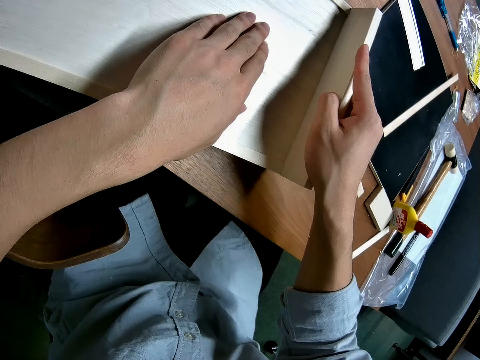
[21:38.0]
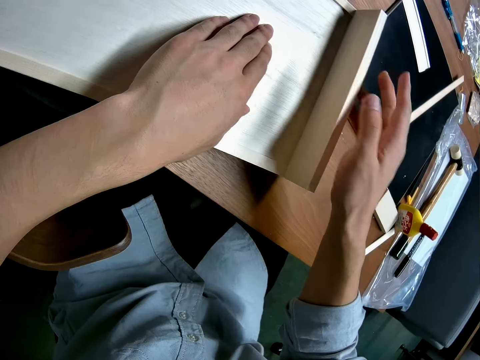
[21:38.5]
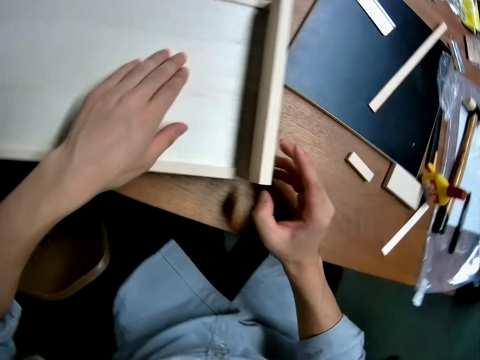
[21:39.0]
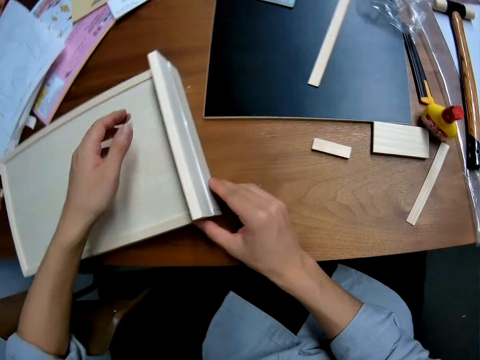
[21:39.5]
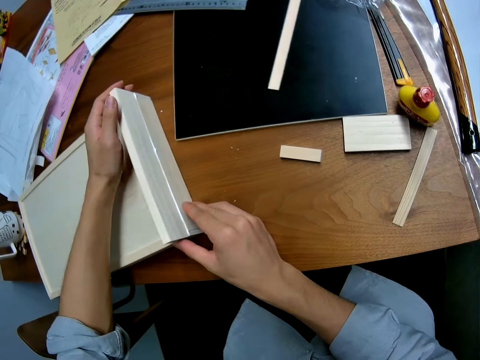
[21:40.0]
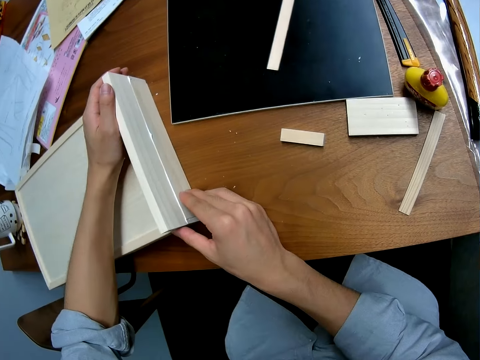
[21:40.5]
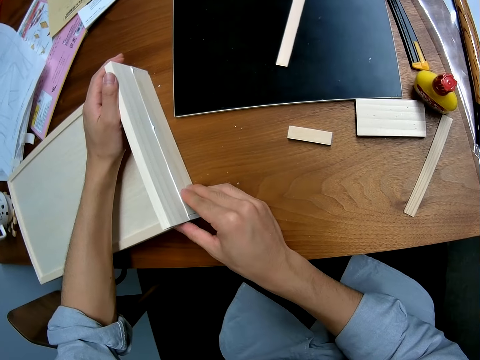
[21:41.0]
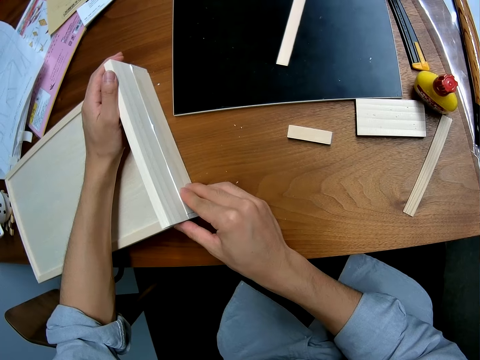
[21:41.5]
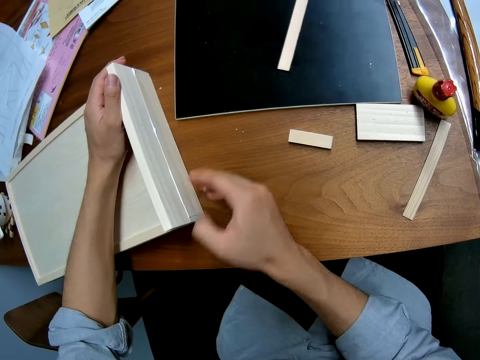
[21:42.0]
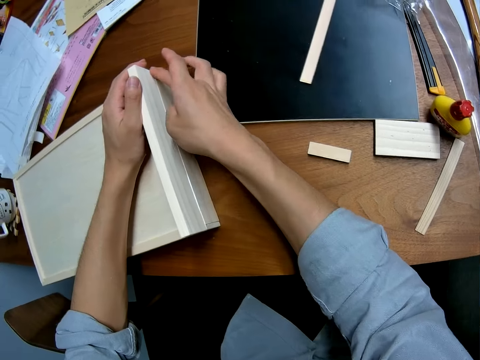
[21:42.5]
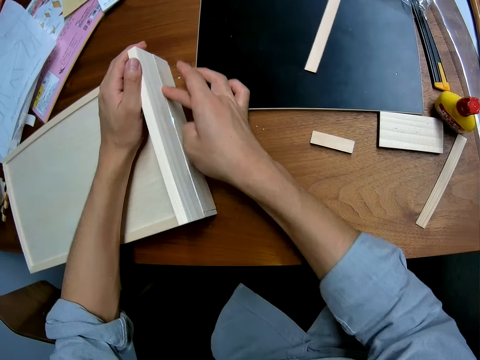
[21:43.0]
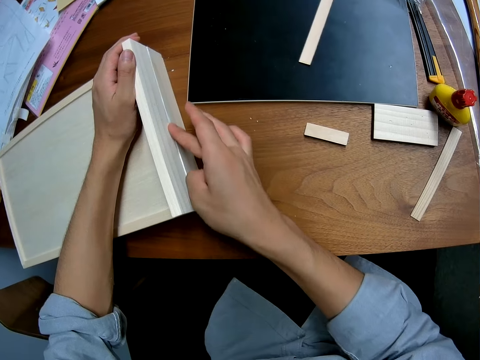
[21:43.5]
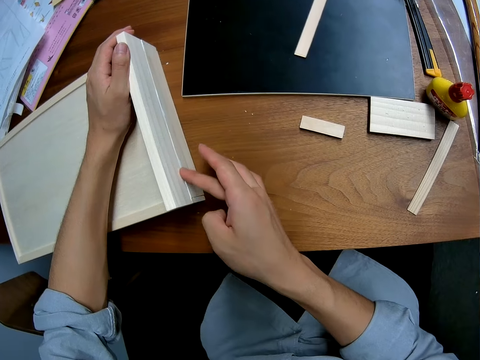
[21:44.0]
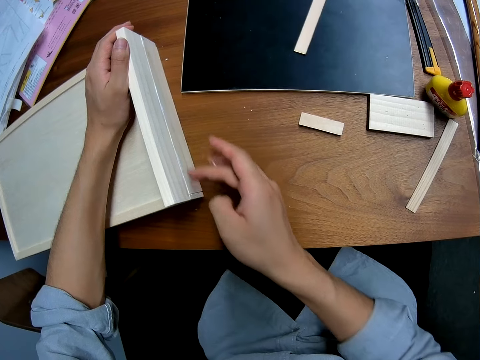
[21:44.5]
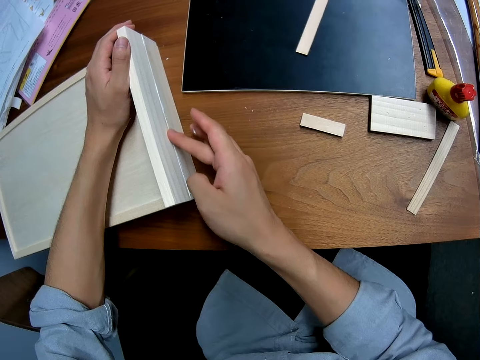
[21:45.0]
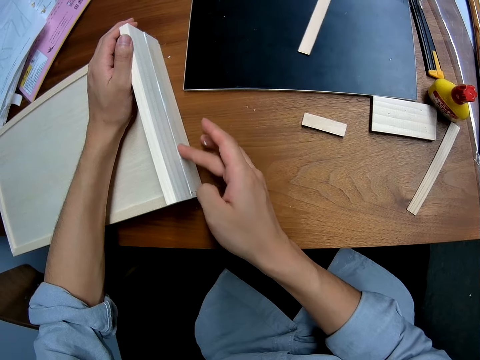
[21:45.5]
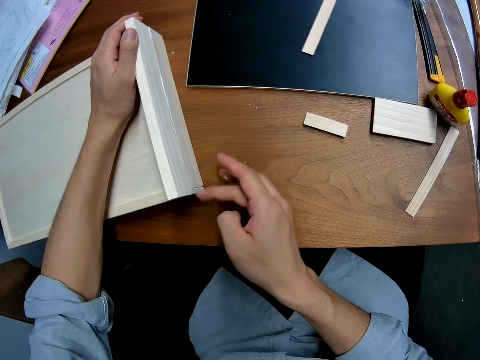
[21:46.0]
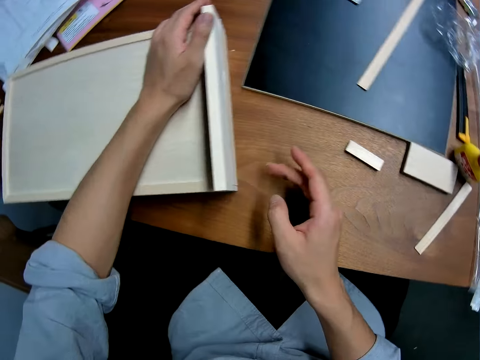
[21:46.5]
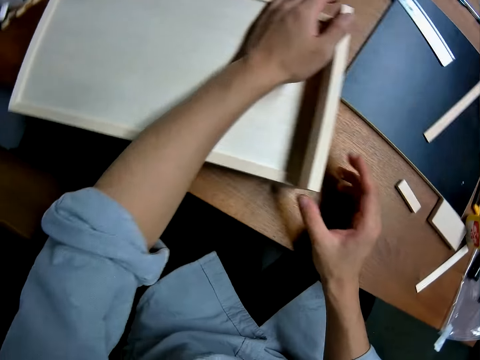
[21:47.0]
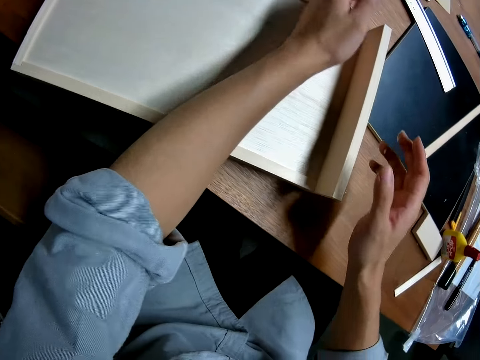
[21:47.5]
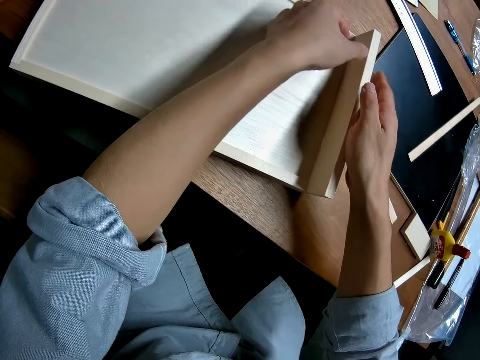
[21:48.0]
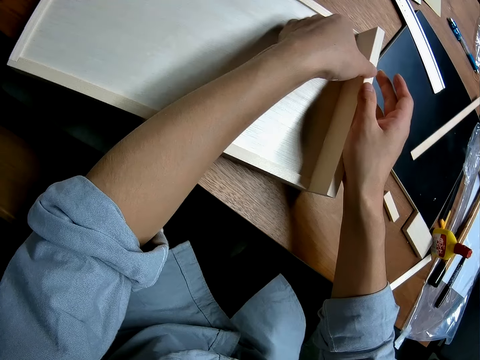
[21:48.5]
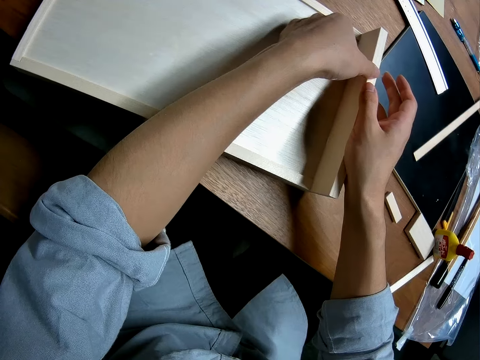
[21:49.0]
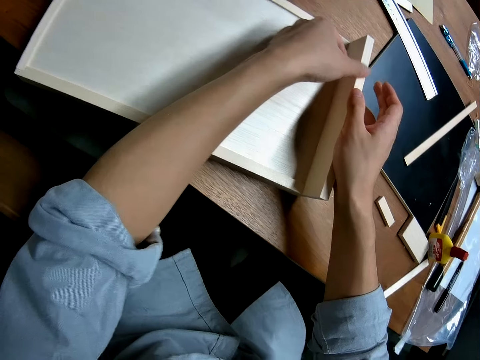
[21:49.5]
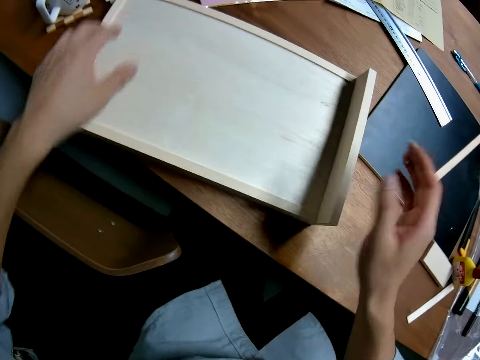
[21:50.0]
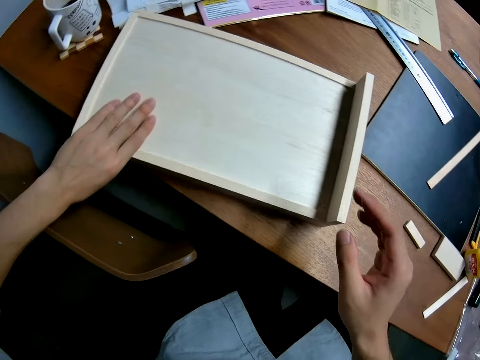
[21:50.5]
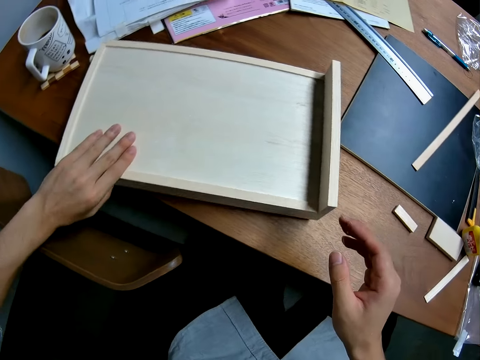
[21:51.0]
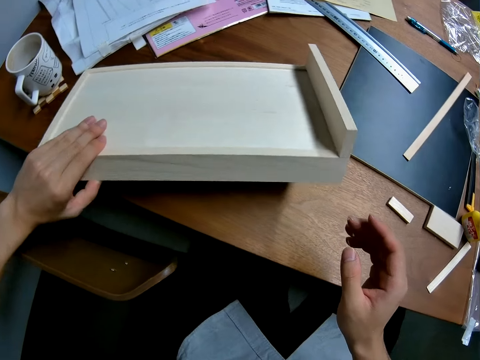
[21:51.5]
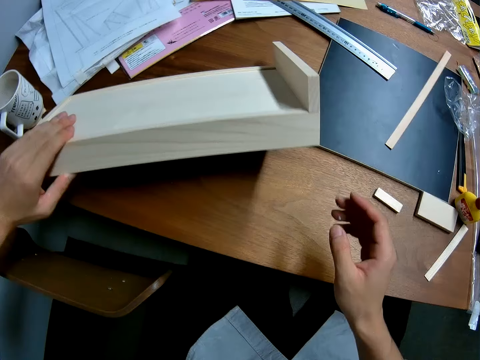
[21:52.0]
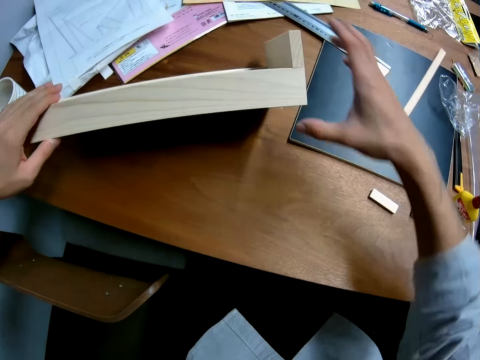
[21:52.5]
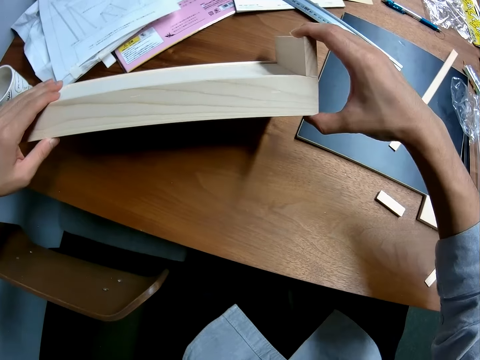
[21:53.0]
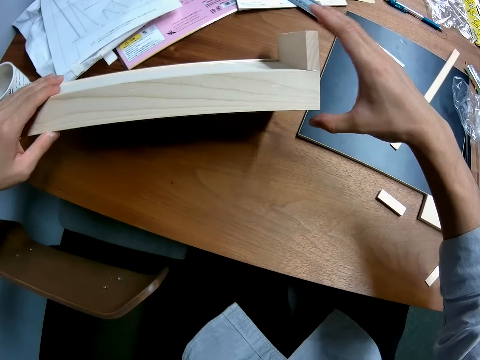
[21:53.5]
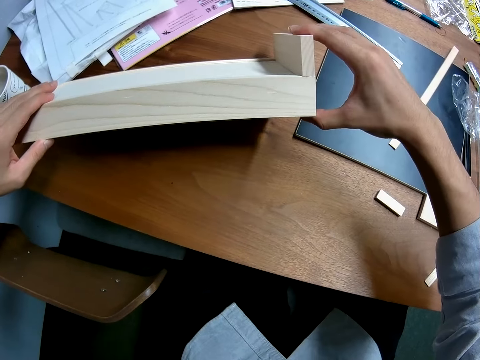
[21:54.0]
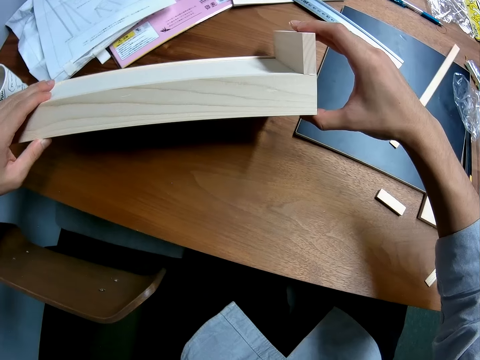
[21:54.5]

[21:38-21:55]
The camera wearer arranges the wood properly. He cleans glue off the edges of the wood and craft with his right hand finger. He puts a piece of wood on the pinball board. He lifts the craft off the table with his left hand. He touches the glued wood with his right hand.

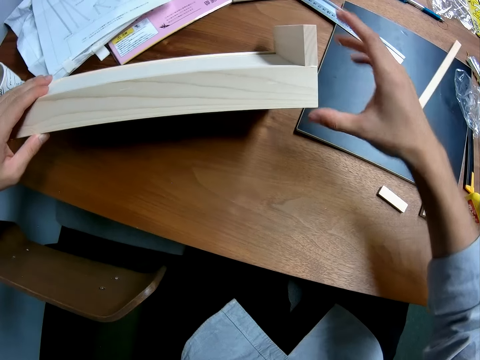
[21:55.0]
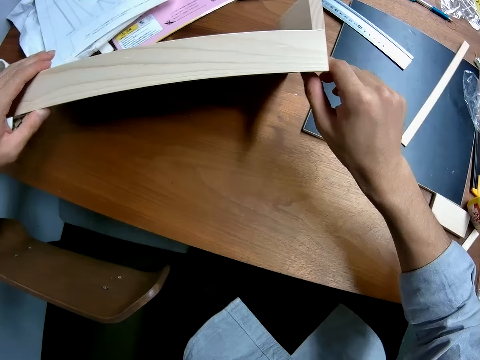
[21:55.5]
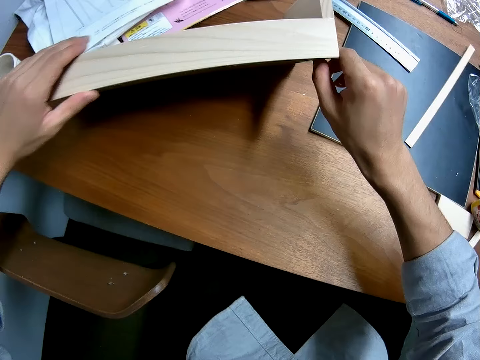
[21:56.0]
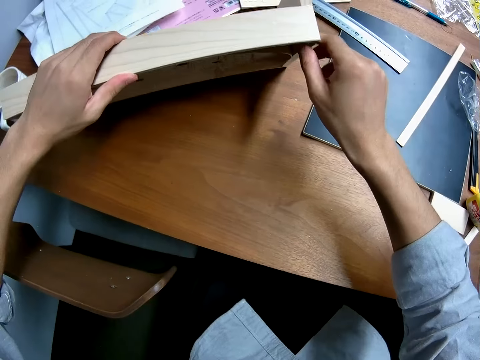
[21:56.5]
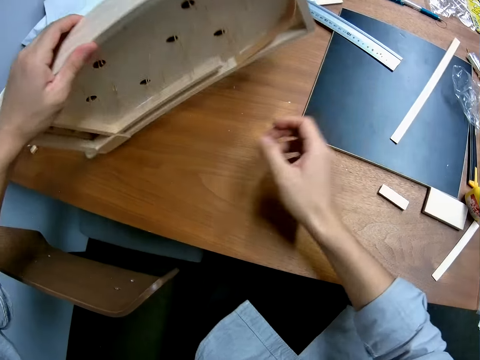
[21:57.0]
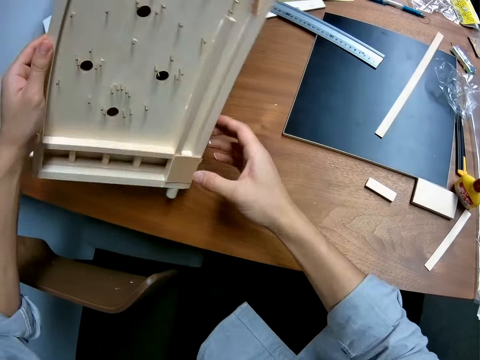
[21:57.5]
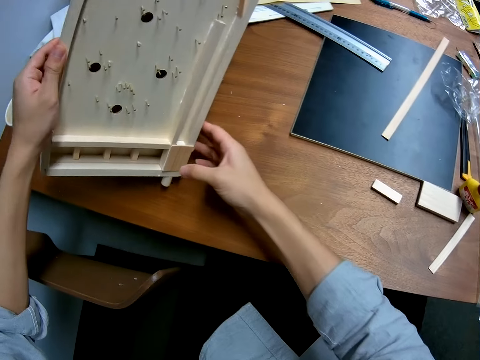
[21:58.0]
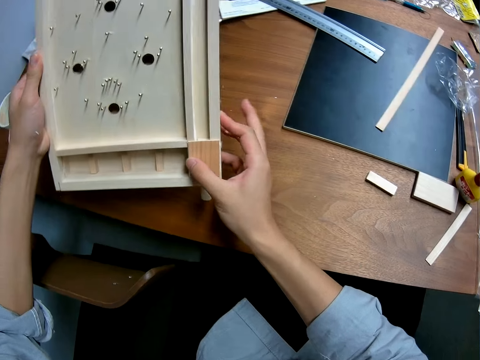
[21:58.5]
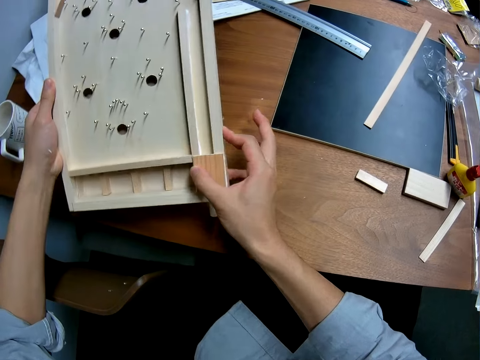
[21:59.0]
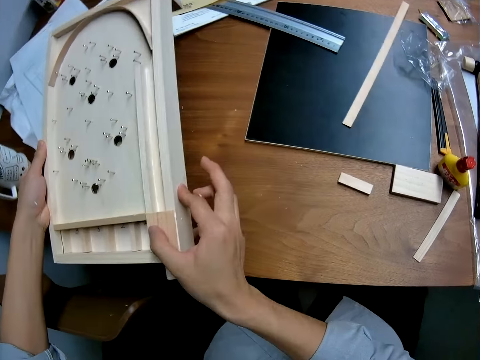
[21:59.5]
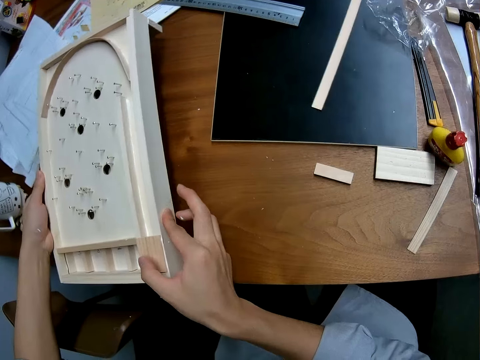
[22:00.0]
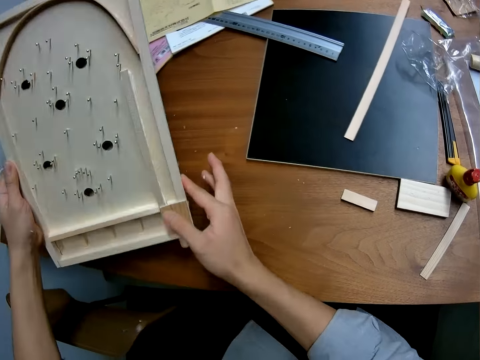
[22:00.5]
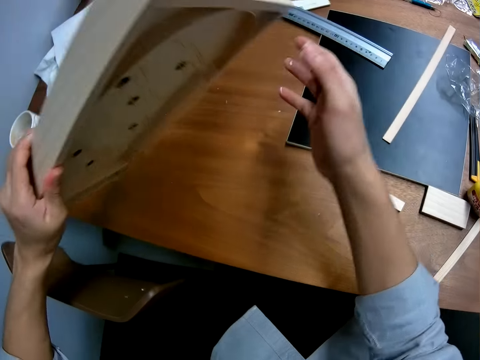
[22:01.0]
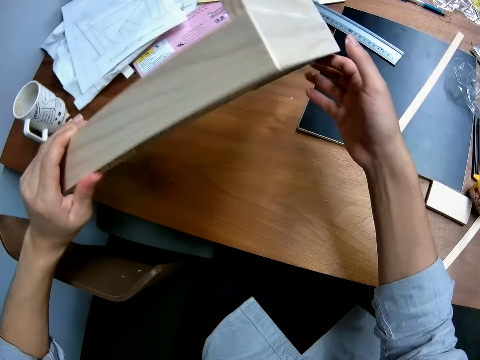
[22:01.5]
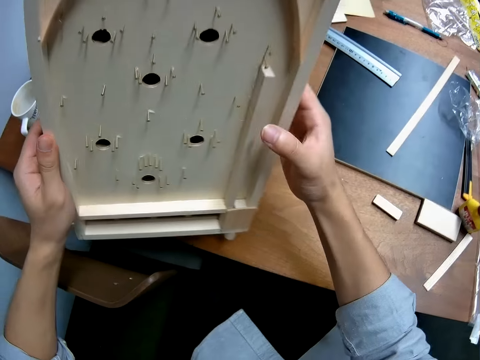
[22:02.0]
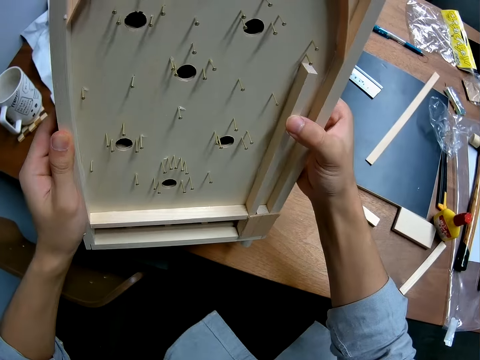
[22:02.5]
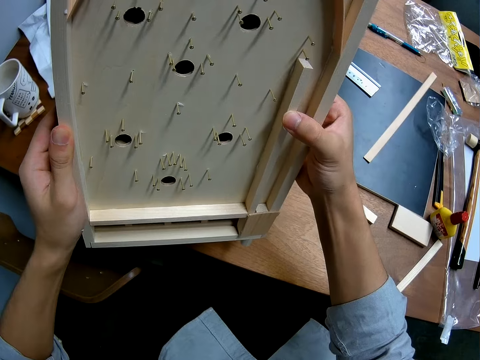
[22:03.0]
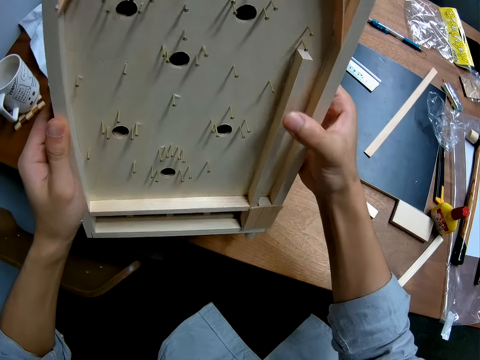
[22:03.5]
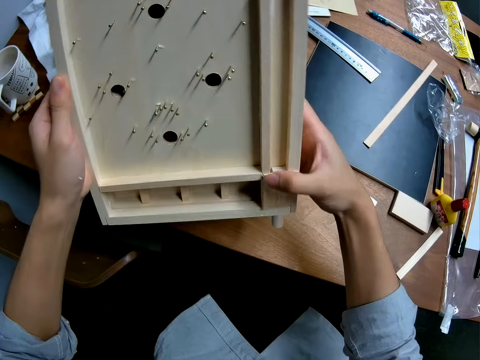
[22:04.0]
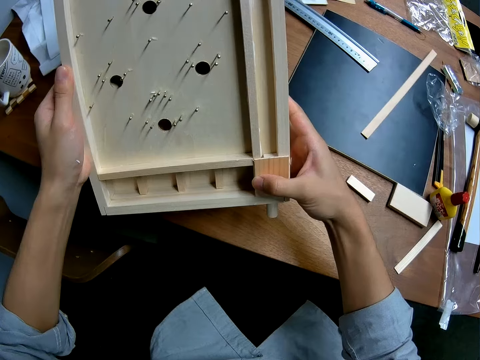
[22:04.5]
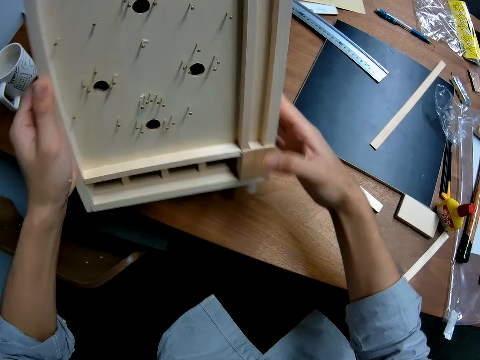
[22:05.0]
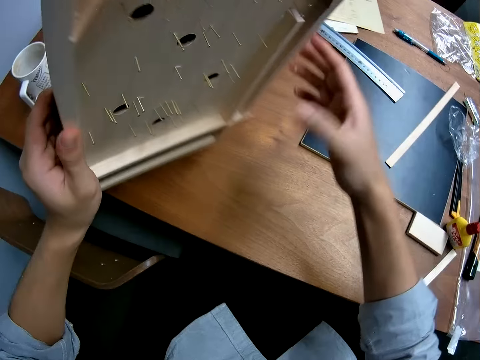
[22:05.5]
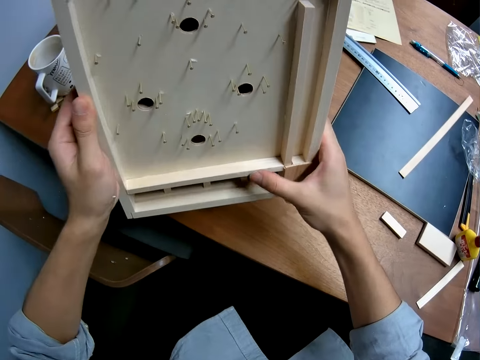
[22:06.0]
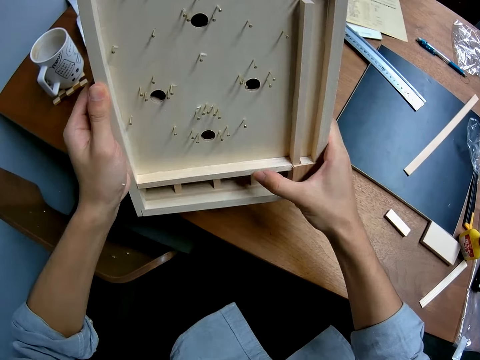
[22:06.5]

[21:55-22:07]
The camera wearer carries the craft. He turns the pinball board. He holds the pinball board with his hands. He examines the craft.
